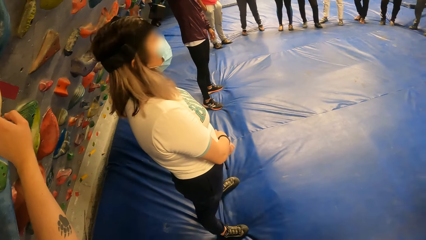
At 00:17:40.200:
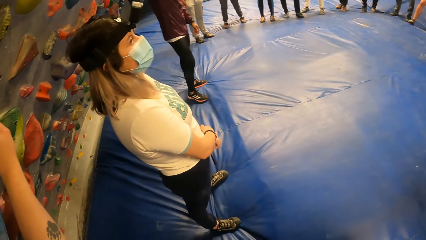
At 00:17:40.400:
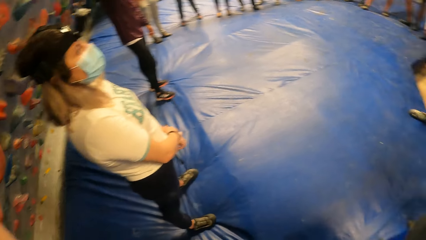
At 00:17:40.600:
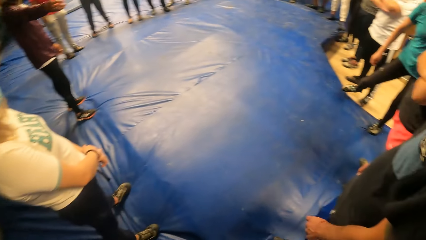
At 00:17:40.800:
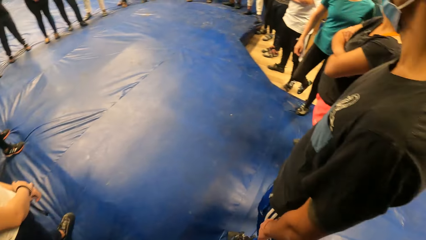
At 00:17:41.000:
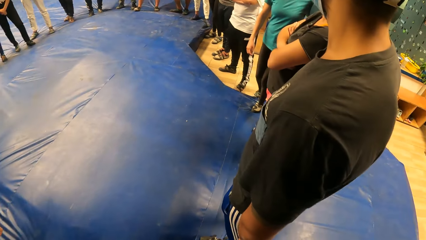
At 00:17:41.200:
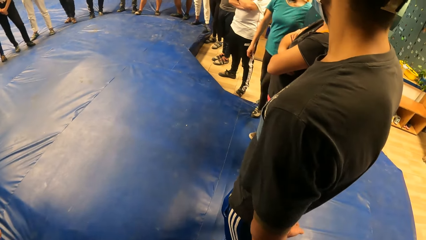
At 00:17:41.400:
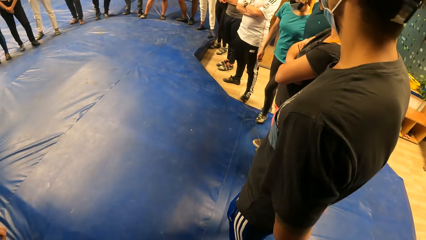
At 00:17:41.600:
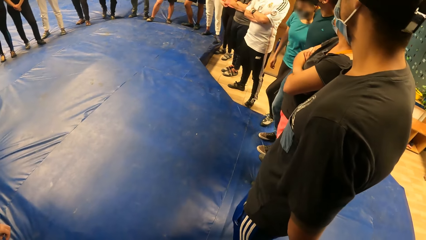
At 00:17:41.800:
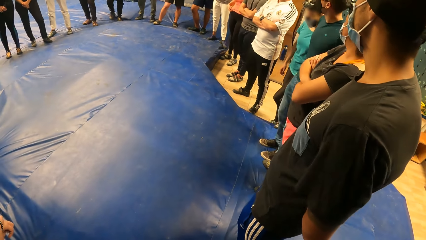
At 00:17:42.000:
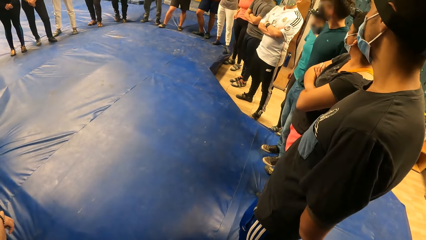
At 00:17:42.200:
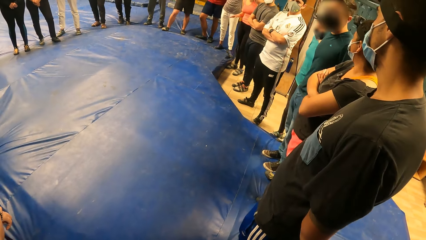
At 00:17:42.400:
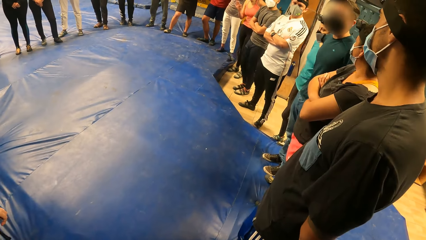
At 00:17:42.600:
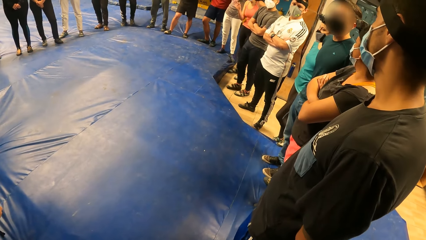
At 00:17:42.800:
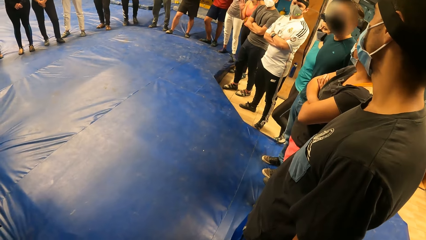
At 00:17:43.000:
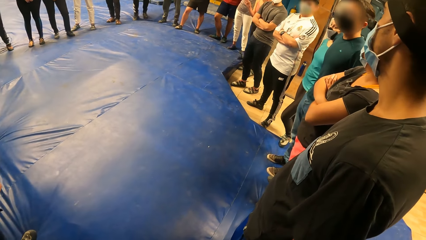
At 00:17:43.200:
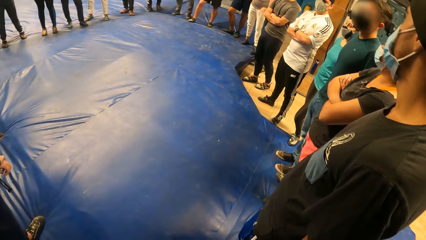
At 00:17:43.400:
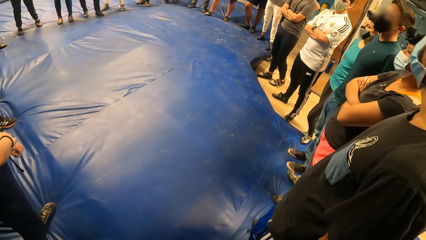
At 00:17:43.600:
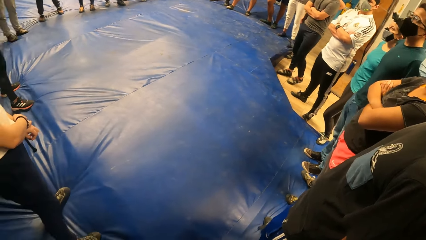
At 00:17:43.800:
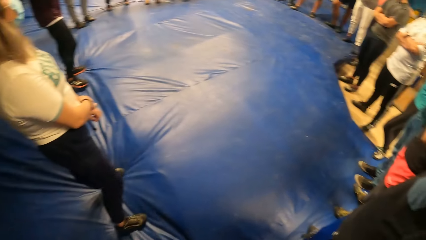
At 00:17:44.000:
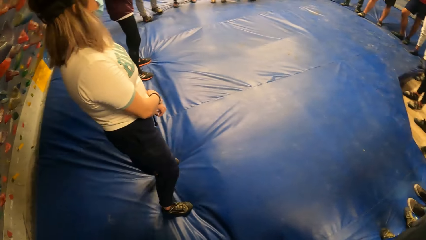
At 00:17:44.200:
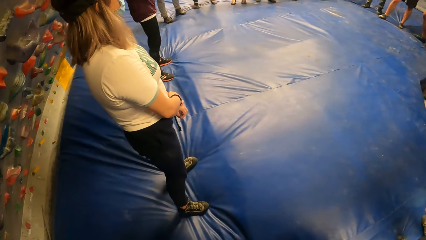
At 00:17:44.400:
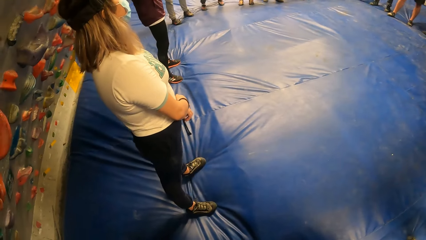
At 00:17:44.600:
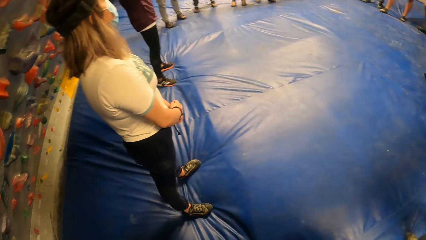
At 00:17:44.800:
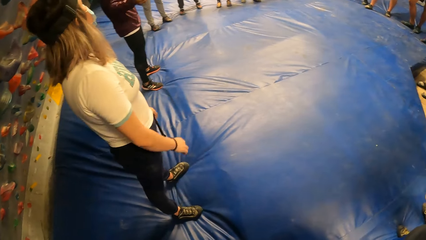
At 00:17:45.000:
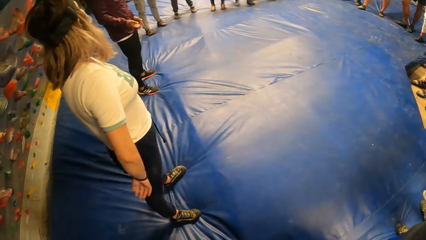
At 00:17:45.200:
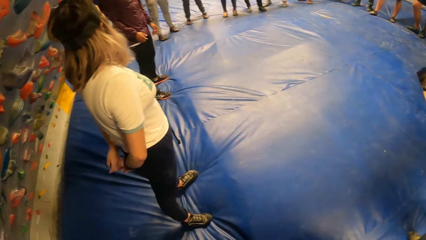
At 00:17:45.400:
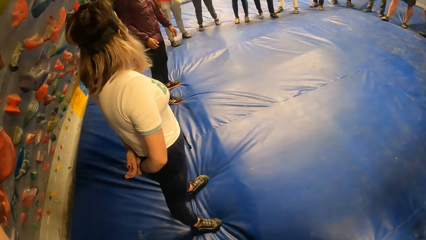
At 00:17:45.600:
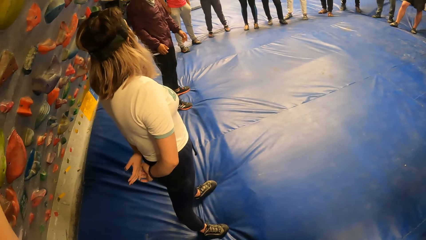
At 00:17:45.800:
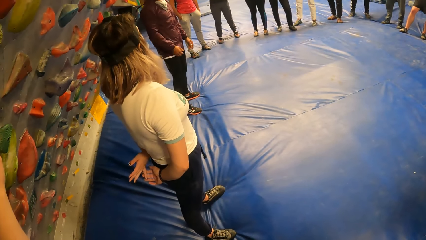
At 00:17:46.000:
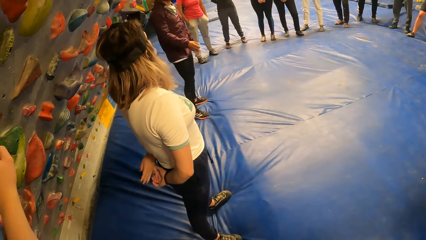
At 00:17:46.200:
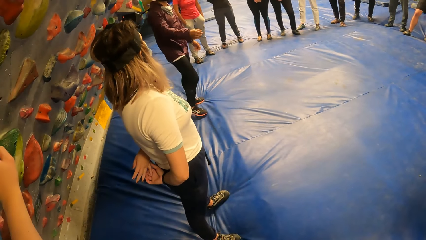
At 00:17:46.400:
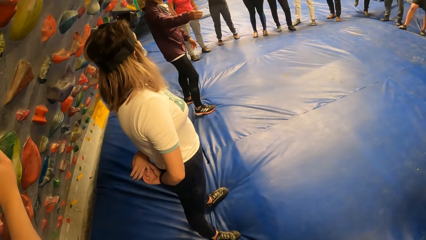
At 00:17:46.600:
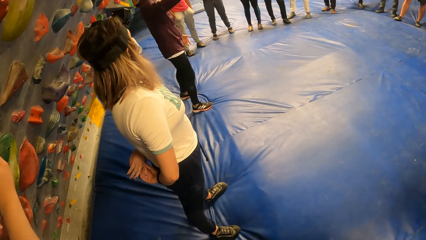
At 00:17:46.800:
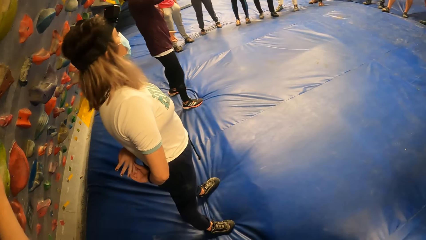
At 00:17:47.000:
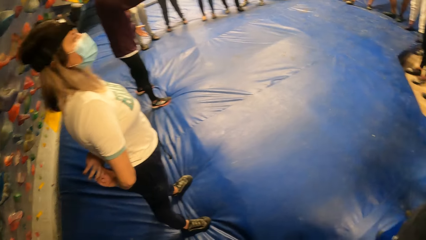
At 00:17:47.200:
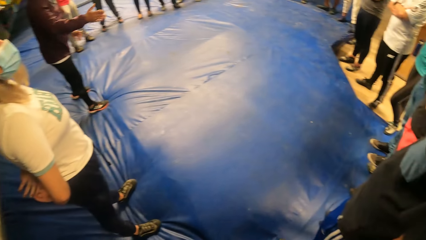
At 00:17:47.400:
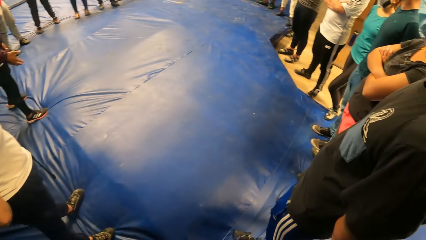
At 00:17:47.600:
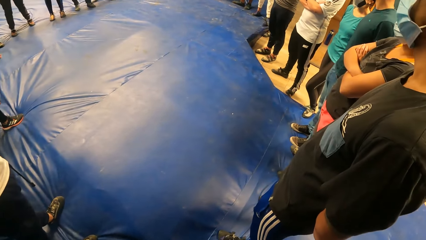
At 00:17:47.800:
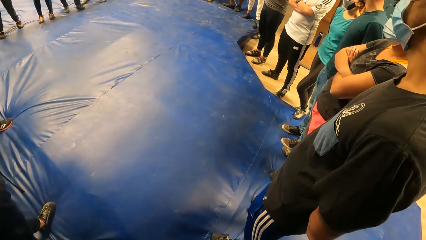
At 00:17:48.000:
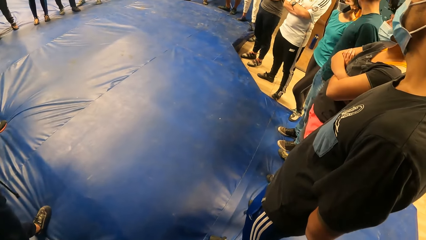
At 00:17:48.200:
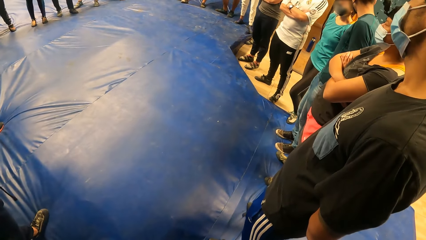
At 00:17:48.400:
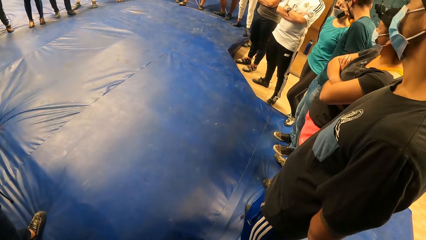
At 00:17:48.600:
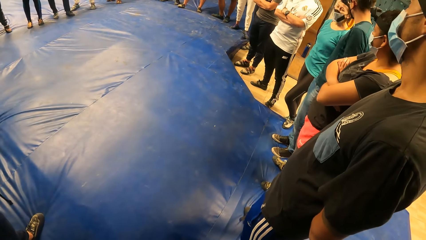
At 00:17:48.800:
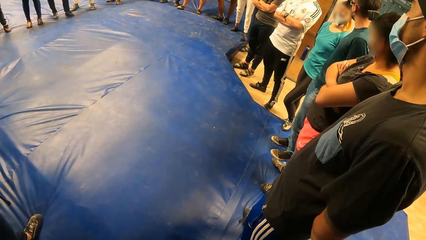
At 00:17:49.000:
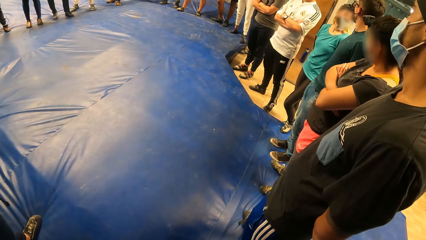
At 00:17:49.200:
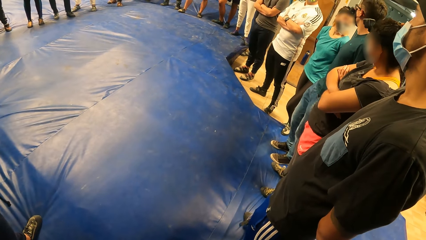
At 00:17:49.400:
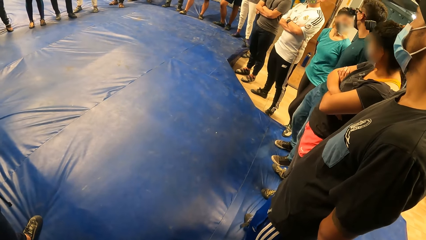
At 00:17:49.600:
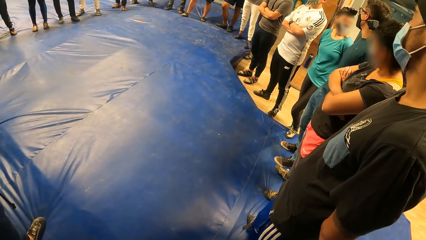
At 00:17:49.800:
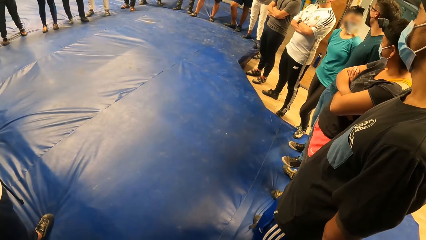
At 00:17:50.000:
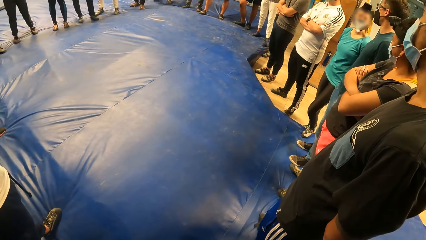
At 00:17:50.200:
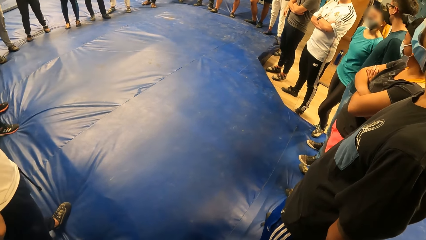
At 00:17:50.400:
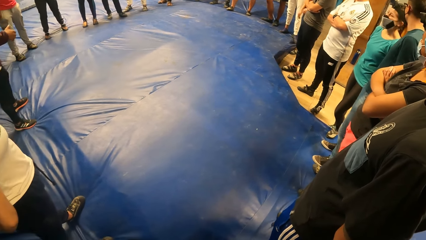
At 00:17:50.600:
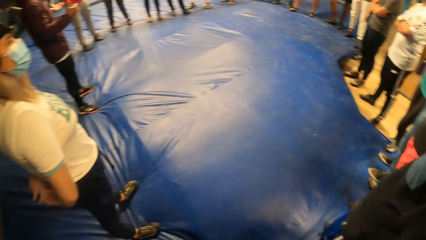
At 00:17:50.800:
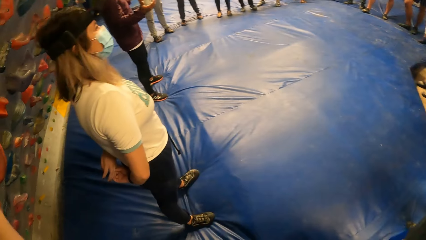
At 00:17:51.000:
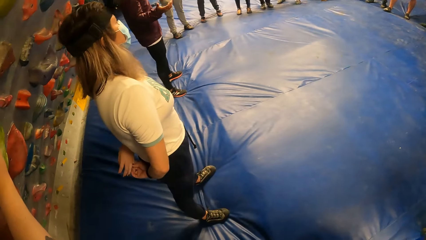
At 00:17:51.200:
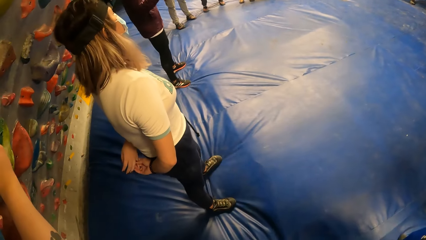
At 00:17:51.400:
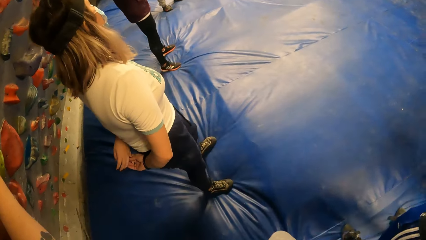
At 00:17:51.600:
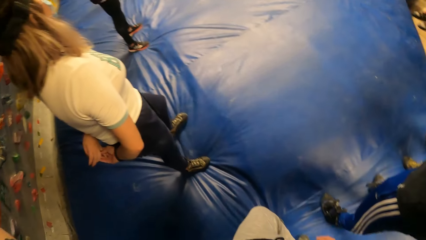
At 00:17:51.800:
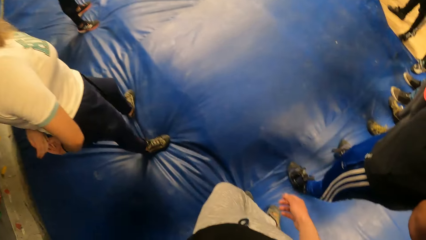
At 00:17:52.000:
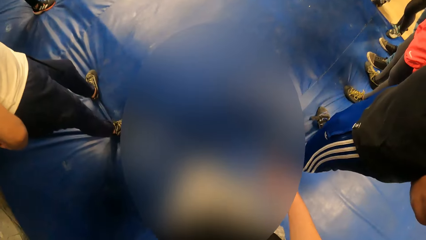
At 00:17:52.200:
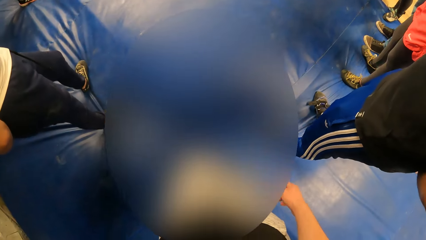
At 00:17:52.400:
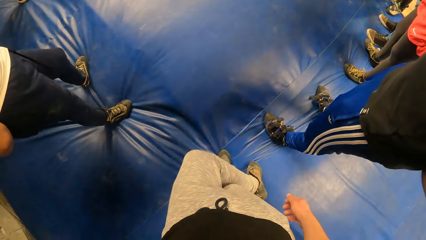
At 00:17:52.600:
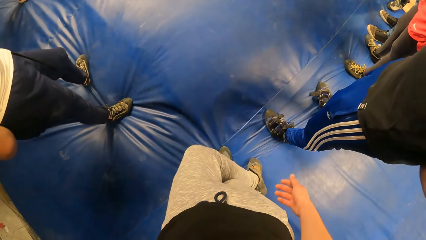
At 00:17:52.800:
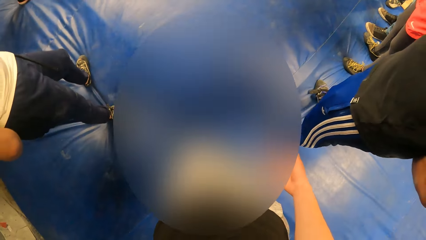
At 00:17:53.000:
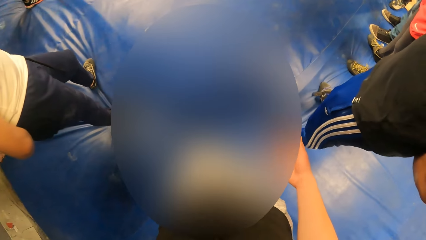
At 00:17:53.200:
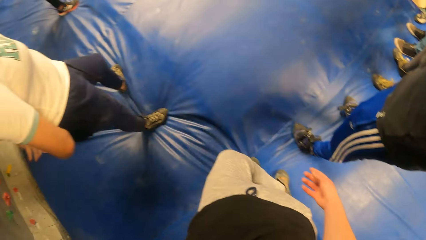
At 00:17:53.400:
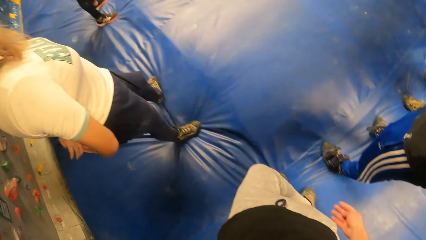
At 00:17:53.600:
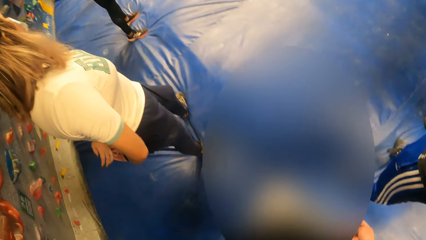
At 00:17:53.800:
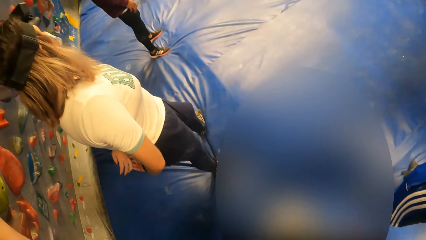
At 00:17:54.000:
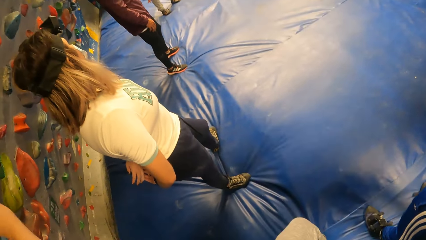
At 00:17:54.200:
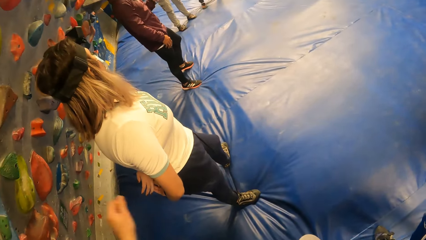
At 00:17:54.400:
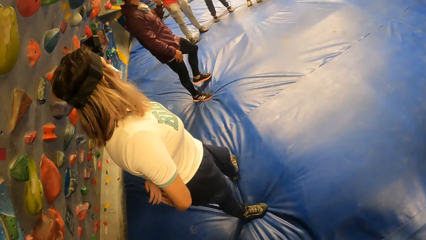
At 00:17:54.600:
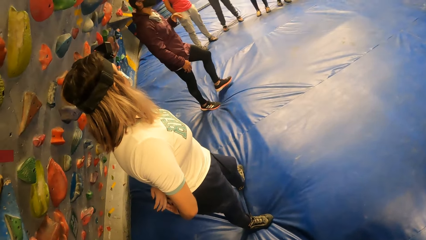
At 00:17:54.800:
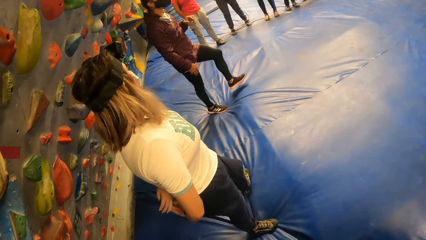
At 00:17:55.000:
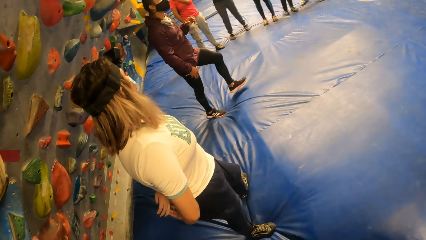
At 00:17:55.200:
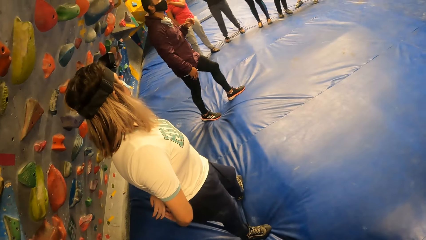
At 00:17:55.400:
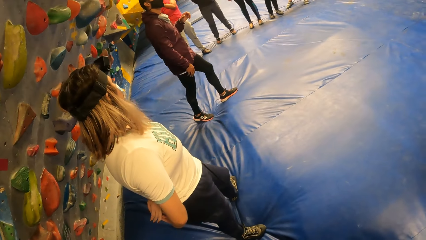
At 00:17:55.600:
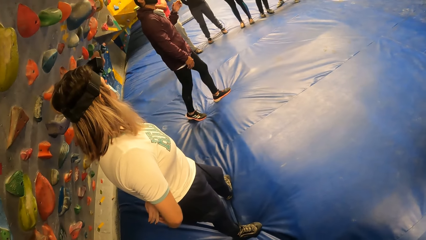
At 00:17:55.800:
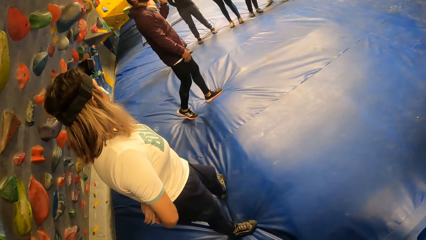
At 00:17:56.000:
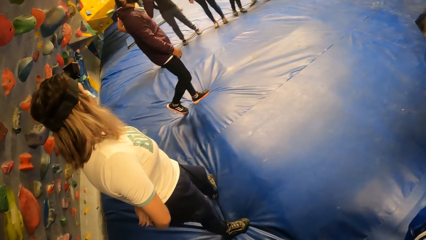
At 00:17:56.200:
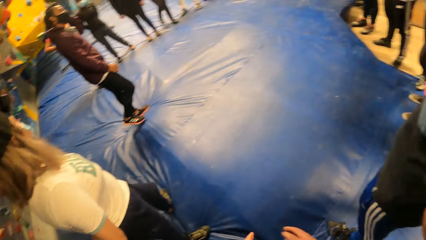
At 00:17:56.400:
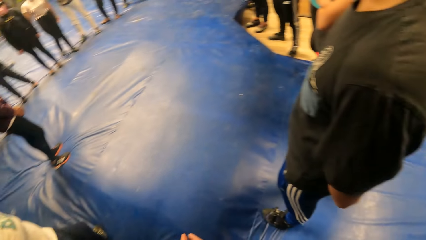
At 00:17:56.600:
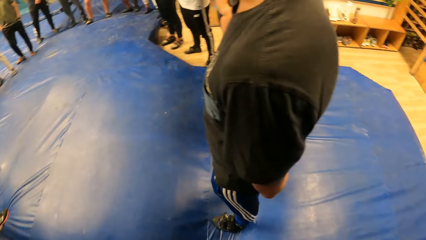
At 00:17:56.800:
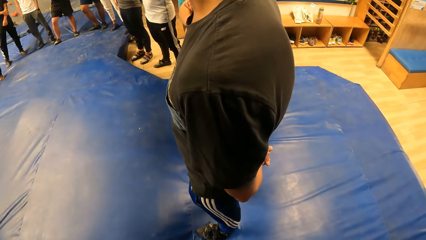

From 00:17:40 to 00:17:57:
The camera wearer looks around. A person talks while demonstrating with the hands. The camera wearer looks around. The person talks while demonstrating with the hands. The camera wearer lifts his right hand slightly, looks around, and drops his right hand. He drops his left hand from the climbing stone. The person talks while demonstrating with the hands.
